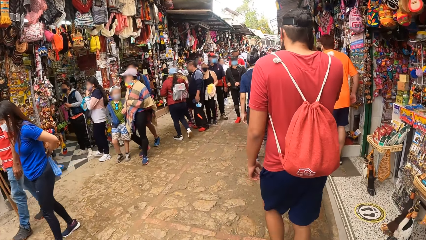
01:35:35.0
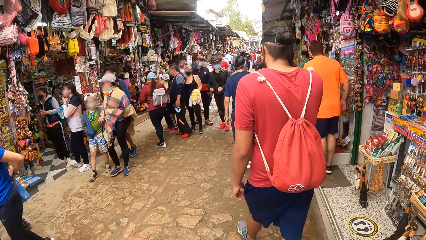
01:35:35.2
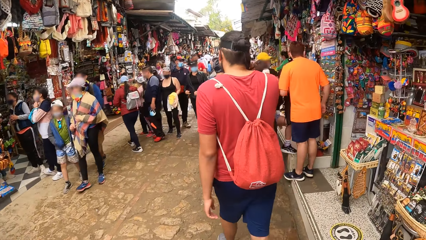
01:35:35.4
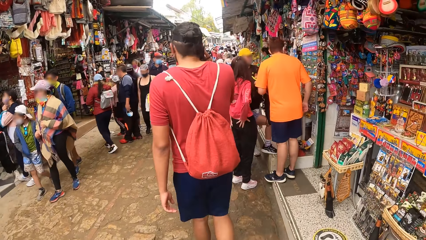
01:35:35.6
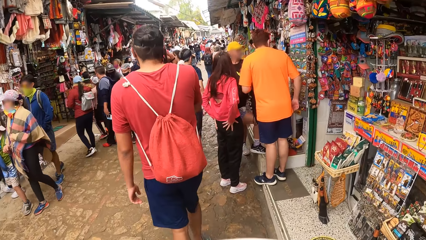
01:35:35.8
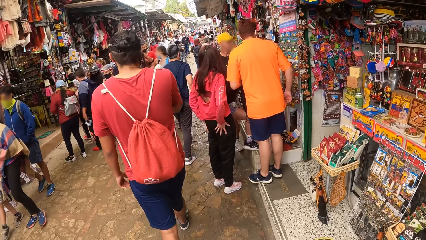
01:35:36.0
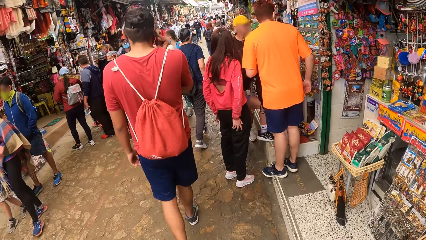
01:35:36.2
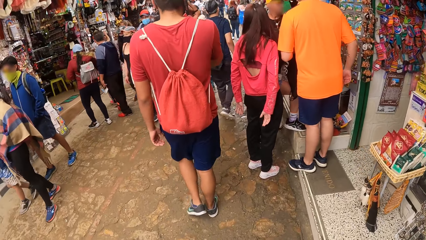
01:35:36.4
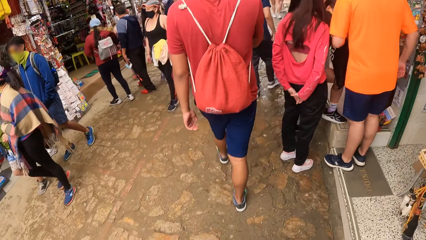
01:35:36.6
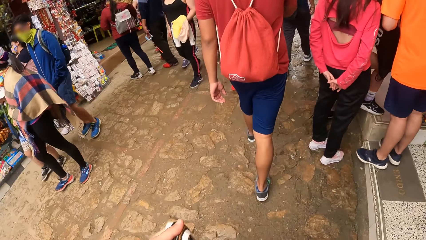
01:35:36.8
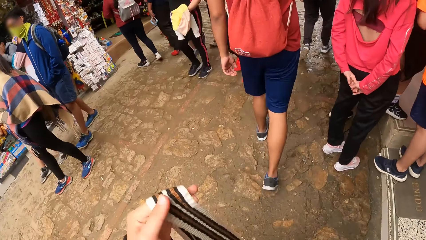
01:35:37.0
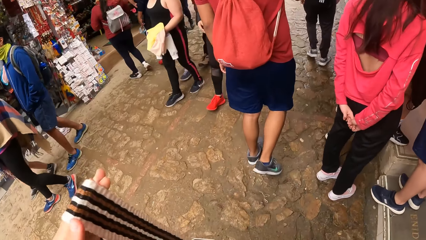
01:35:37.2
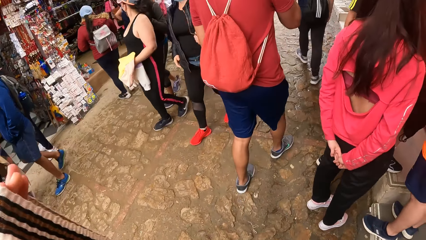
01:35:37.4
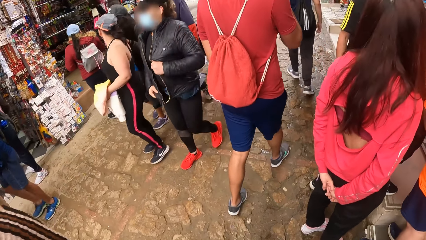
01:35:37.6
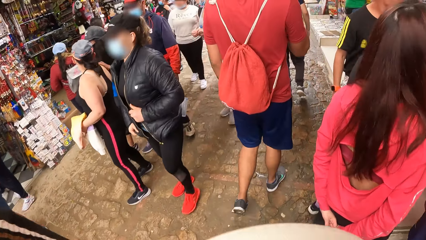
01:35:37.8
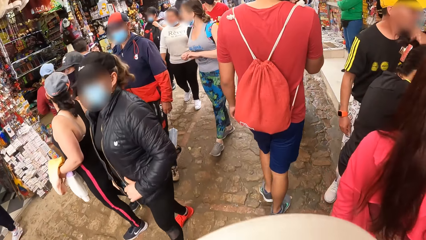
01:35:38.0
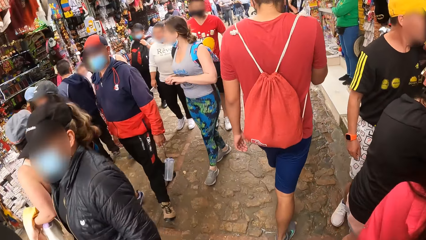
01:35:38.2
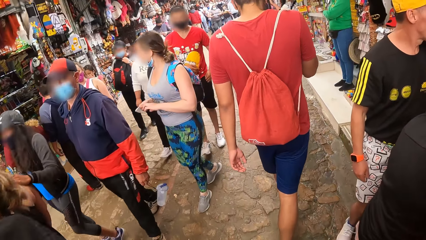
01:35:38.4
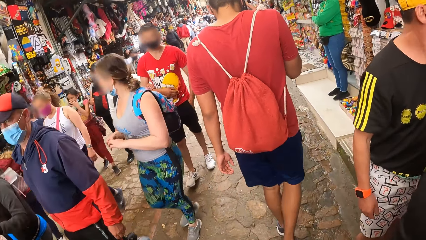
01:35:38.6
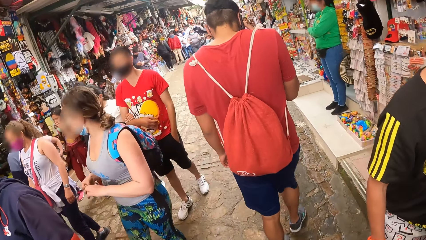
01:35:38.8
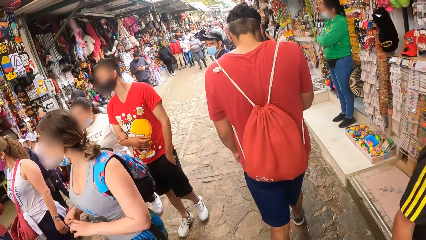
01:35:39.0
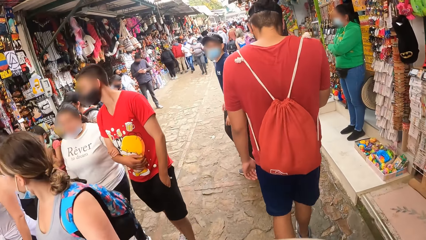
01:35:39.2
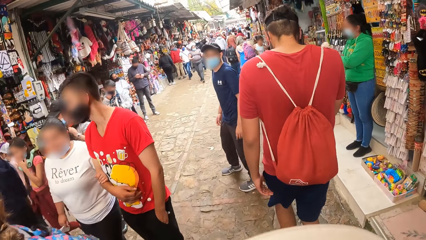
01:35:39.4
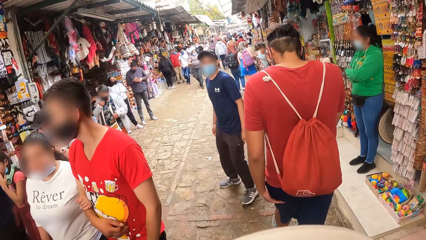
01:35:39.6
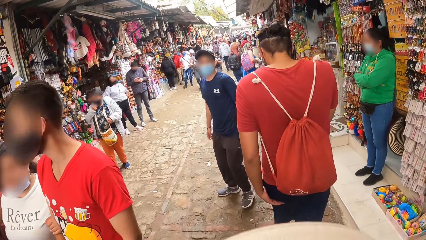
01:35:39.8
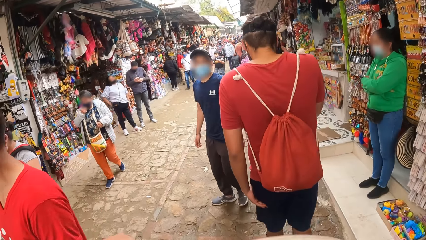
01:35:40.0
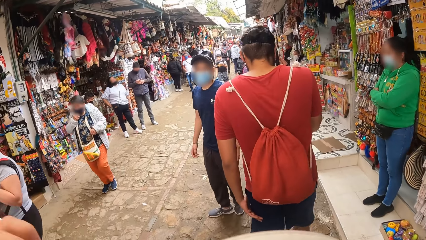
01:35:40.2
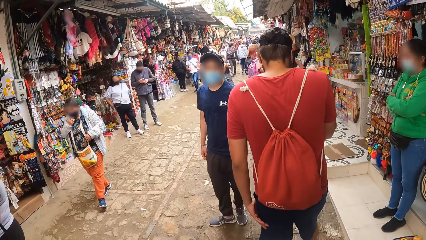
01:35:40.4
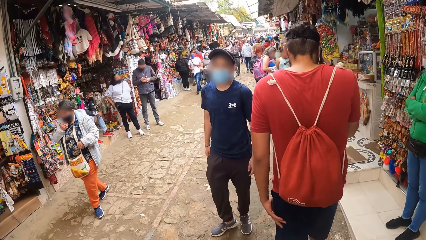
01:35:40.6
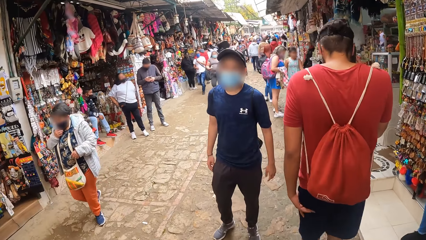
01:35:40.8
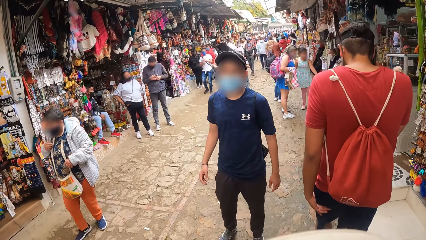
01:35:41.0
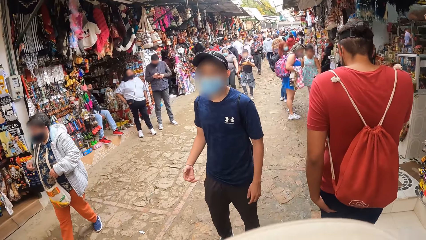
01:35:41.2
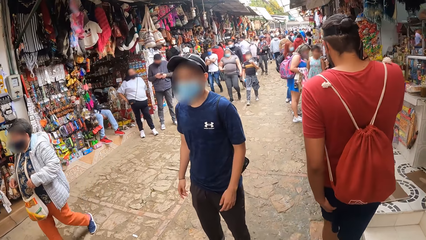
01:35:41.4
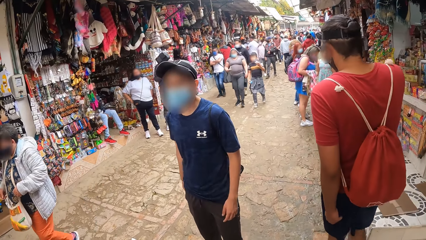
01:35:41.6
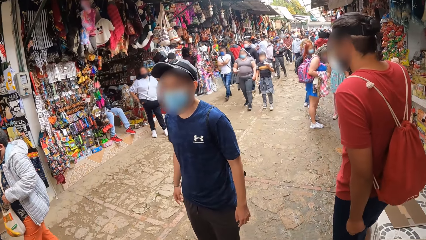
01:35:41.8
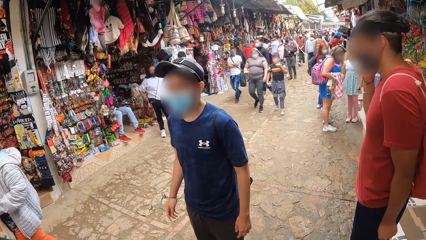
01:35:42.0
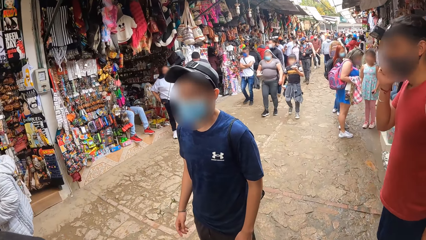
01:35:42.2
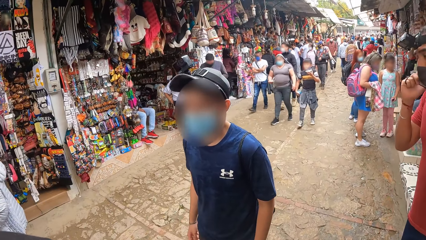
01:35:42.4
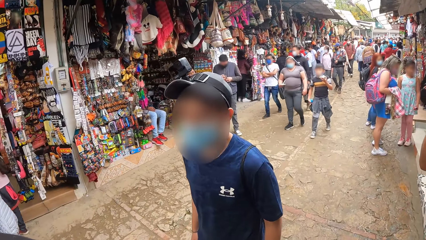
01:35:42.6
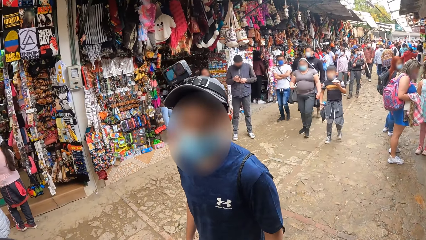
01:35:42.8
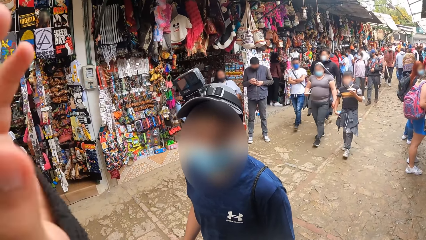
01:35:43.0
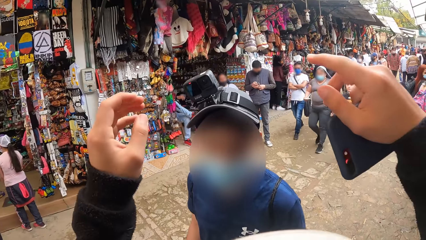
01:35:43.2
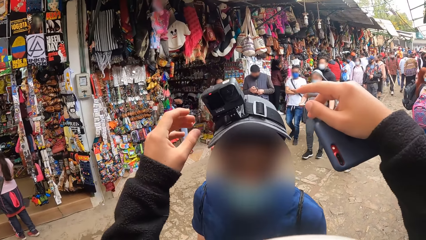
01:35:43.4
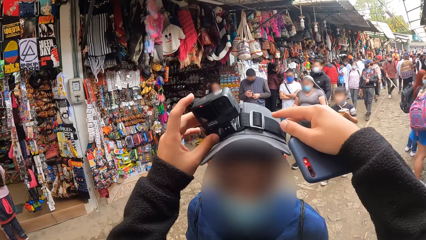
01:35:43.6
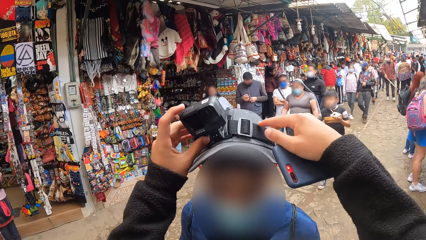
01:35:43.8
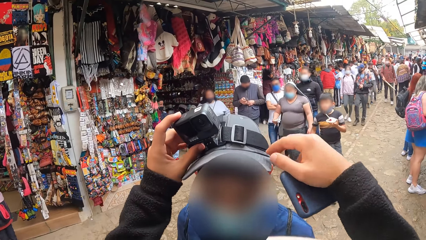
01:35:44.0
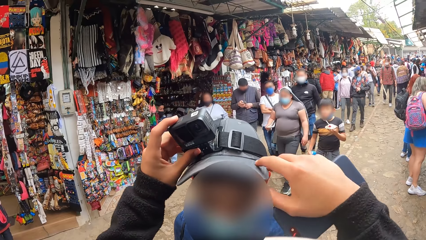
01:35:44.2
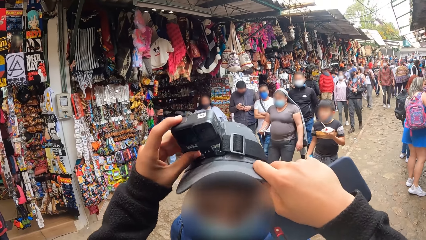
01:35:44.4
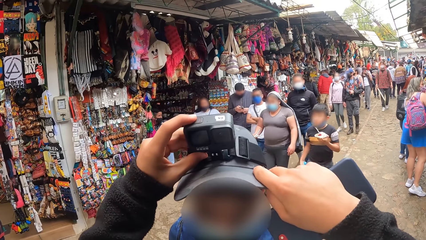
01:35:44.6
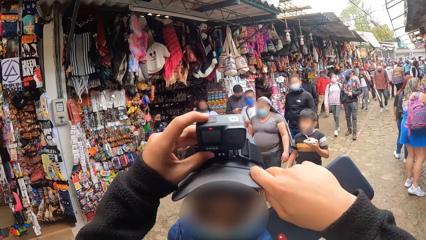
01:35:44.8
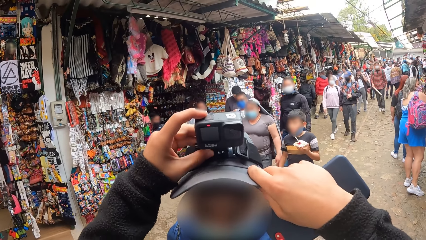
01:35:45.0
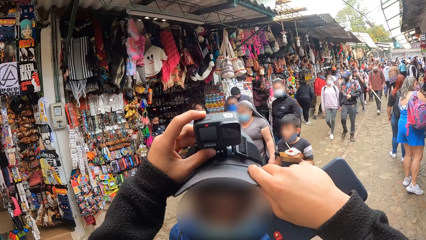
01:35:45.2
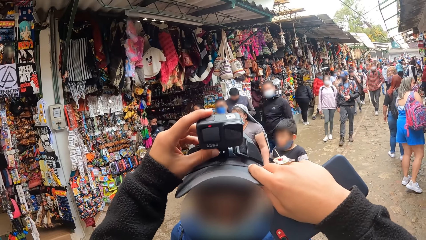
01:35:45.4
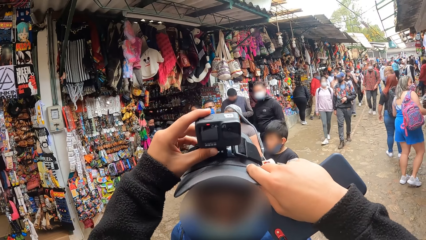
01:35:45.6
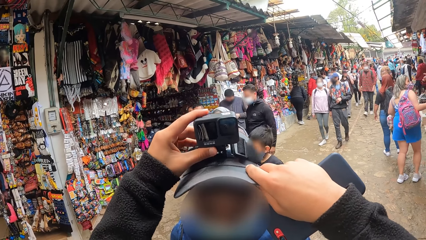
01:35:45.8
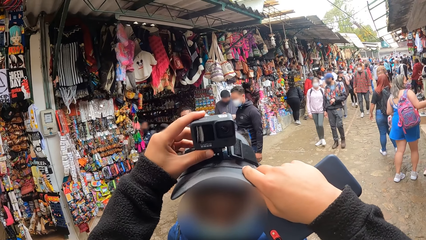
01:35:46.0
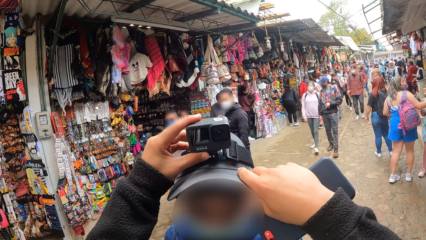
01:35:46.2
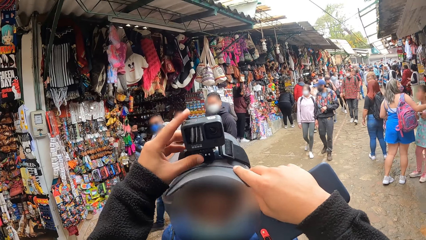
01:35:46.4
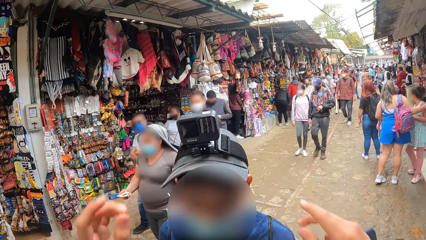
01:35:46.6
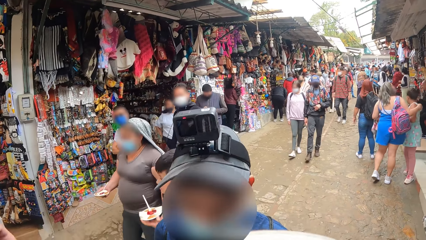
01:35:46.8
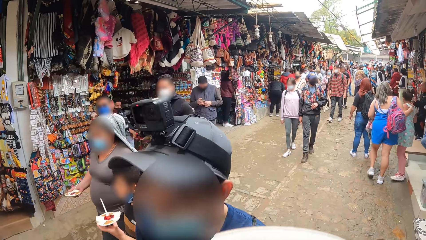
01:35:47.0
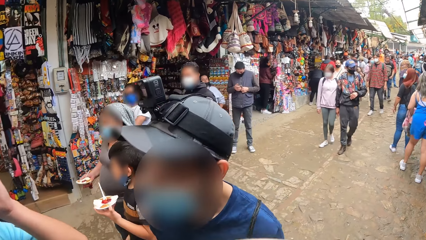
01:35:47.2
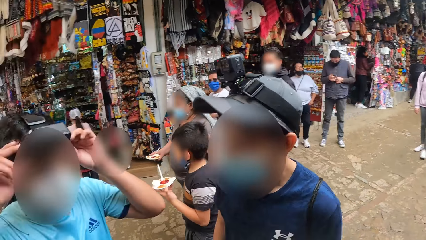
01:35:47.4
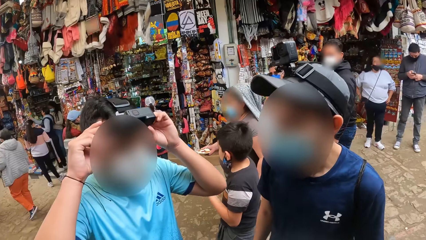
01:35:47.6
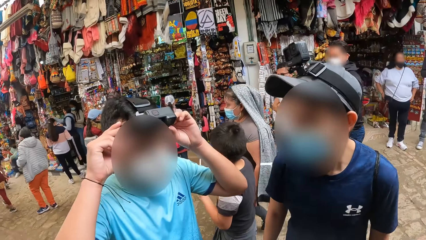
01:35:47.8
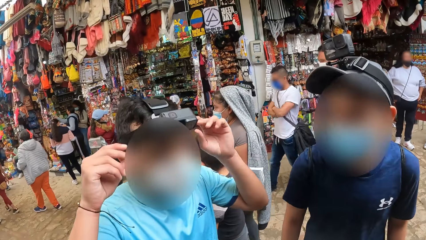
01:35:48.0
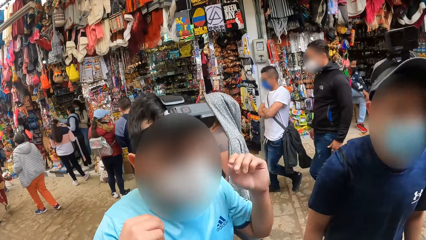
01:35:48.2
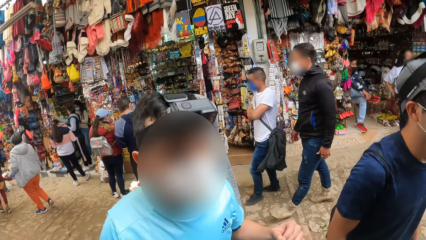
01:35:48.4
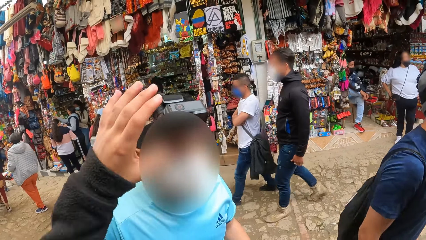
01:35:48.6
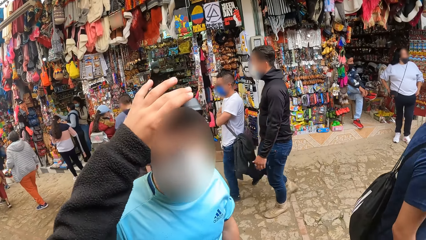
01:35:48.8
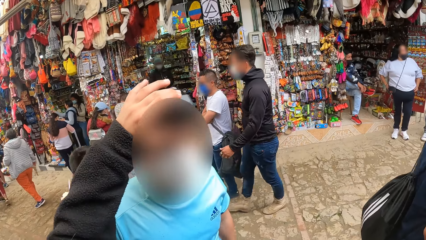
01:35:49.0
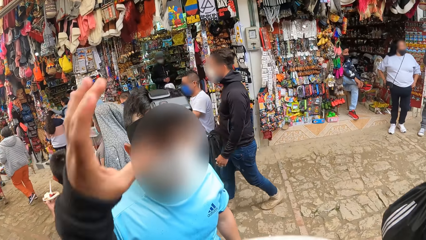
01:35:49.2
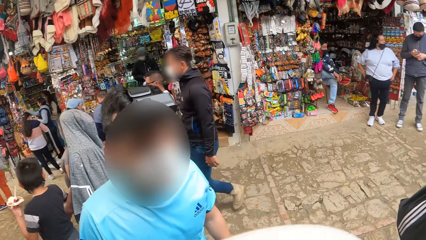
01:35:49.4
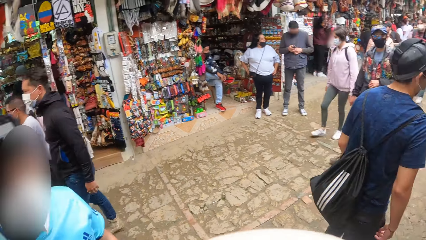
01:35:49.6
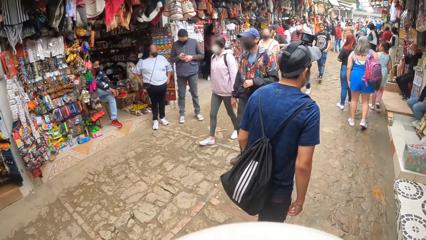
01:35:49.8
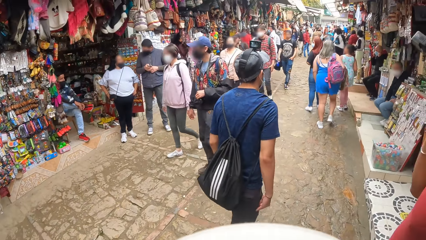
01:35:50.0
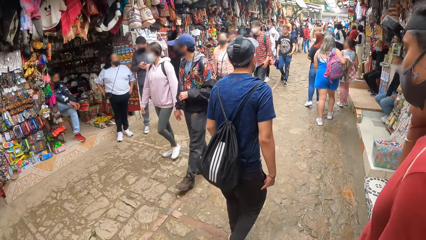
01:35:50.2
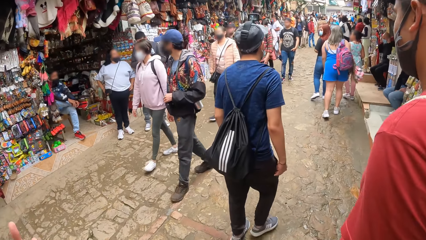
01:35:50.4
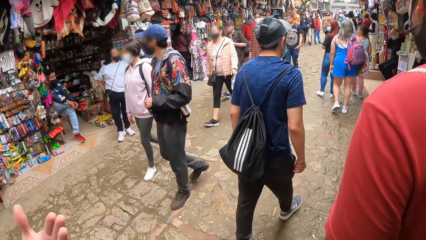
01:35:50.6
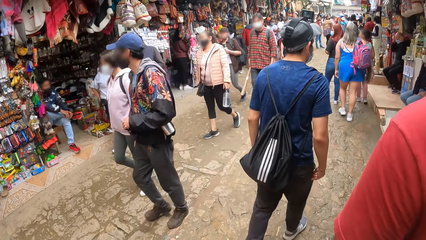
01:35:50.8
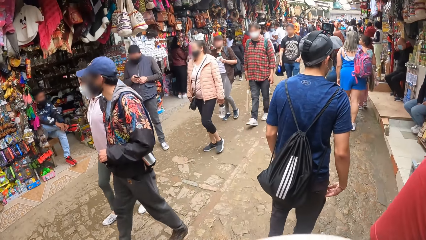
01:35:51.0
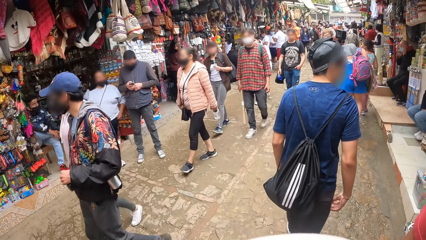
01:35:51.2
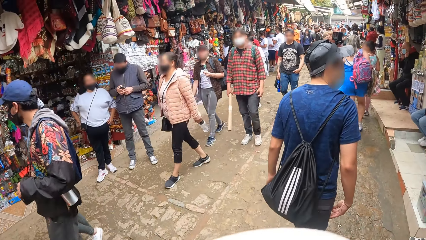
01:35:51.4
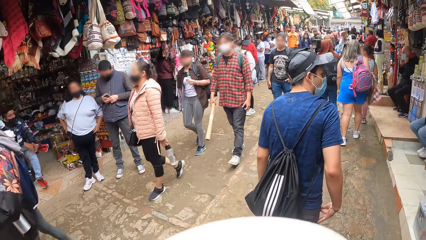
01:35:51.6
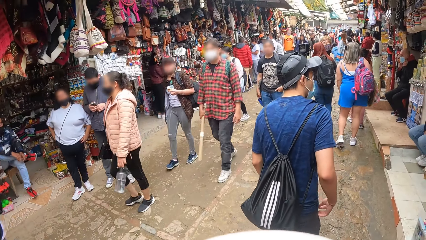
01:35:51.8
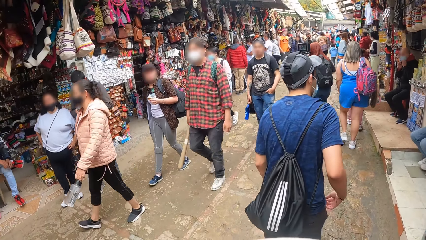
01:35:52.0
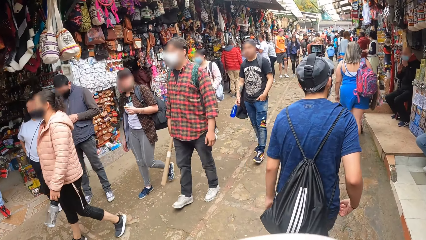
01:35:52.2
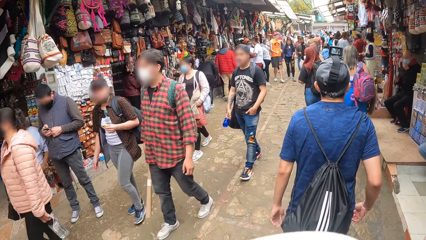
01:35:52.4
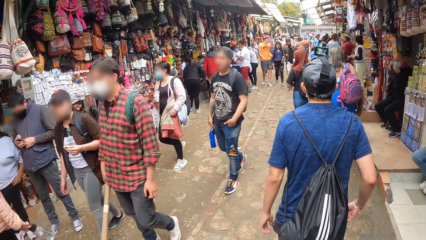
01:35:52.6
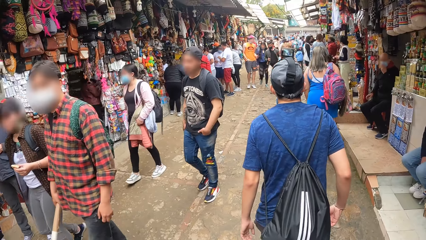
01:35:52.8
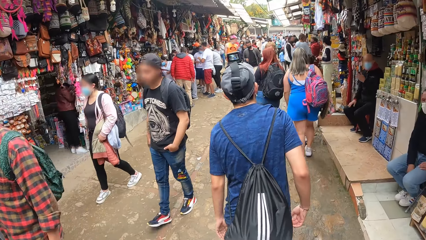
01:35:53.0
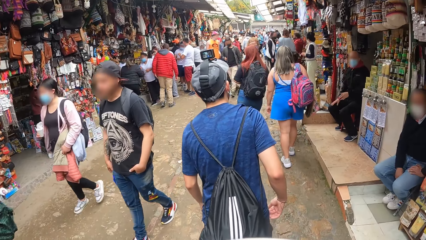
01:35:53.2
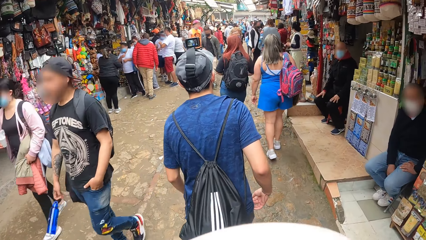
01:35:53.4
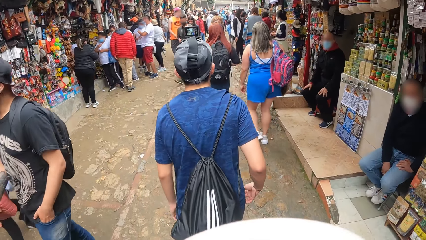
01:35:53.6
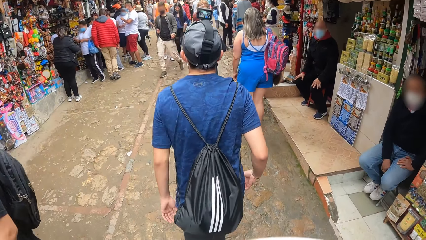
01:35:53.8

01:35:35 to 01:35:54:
The camera wearer holds something. He puts the bag on his left shoulder with his left hand. He adjusts a camera on a man's head with both hands. Another man adjusts a camera on his head with both hands. The other man removes both hands from the camera. The camera wearer adjusts the camera on the other man's head with his left hand.
